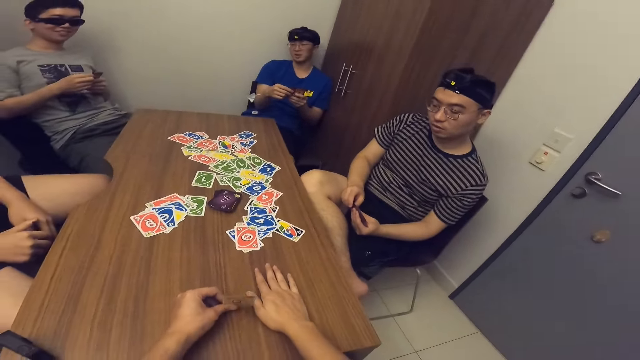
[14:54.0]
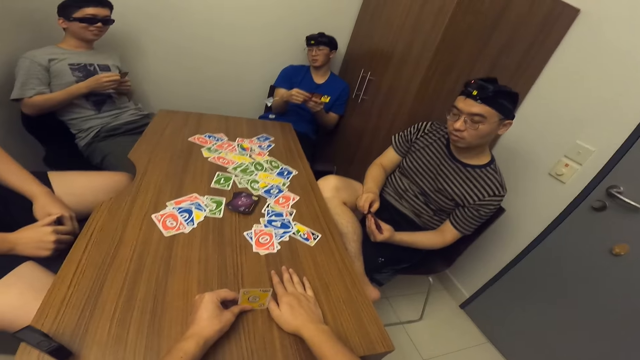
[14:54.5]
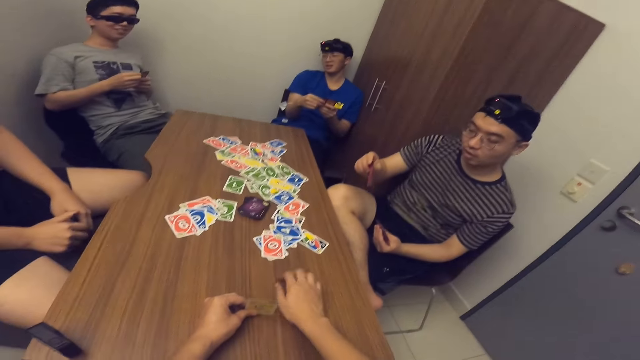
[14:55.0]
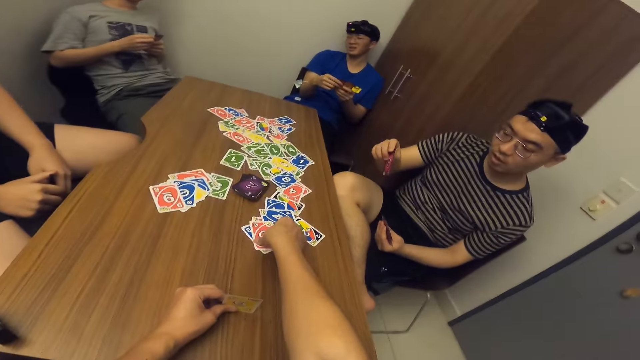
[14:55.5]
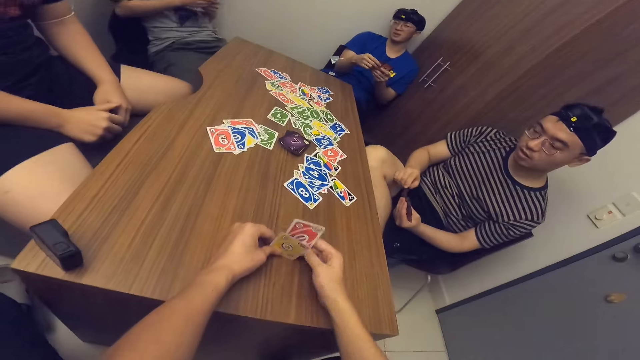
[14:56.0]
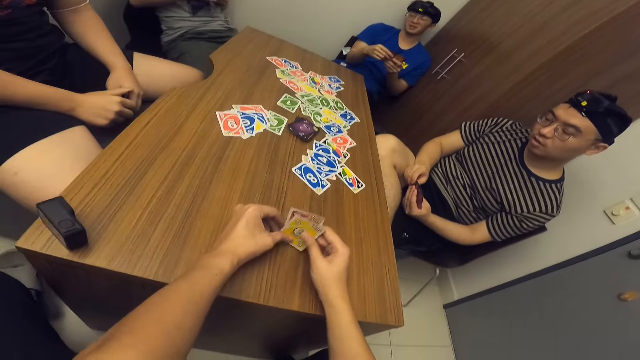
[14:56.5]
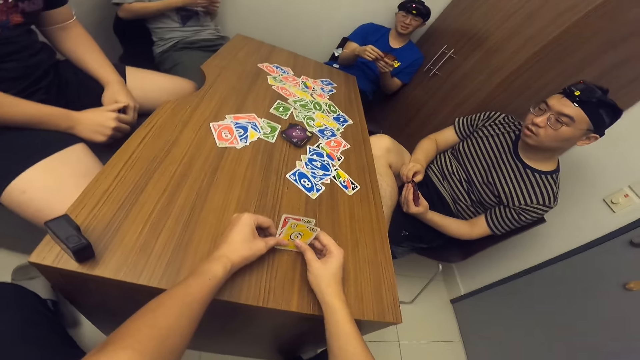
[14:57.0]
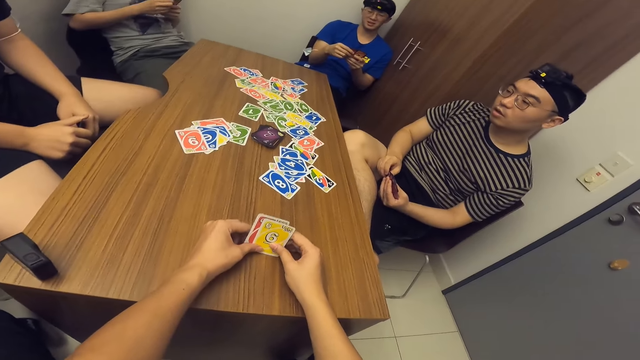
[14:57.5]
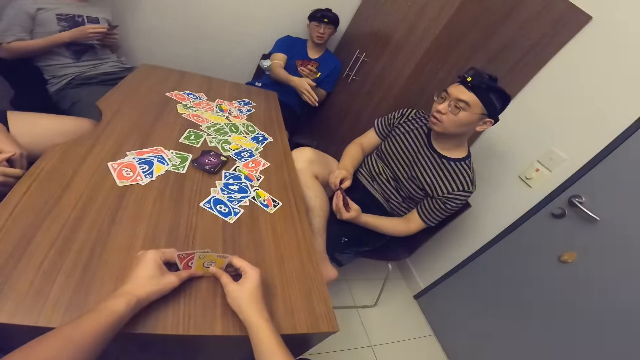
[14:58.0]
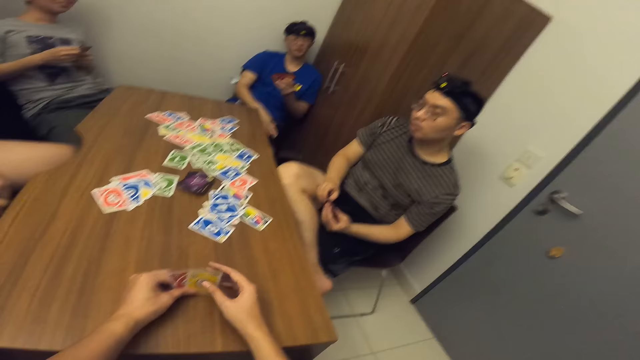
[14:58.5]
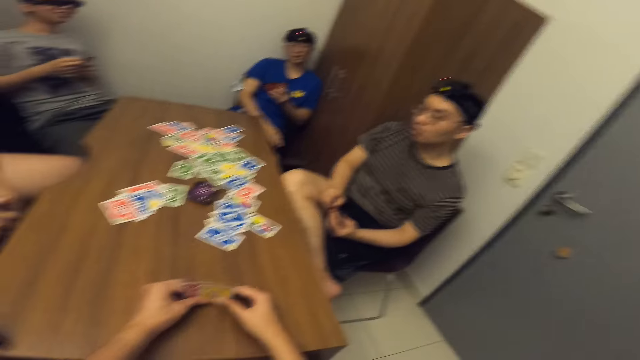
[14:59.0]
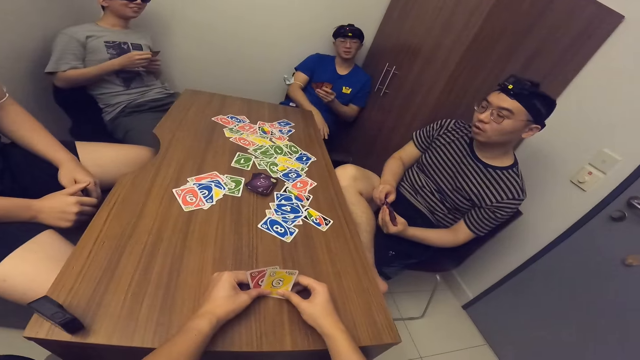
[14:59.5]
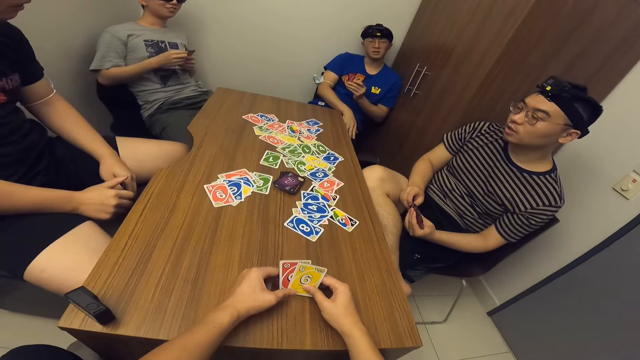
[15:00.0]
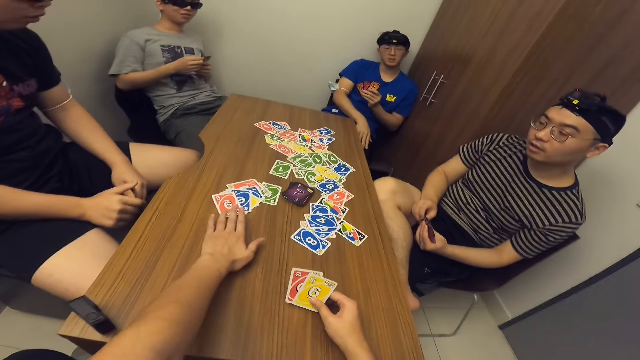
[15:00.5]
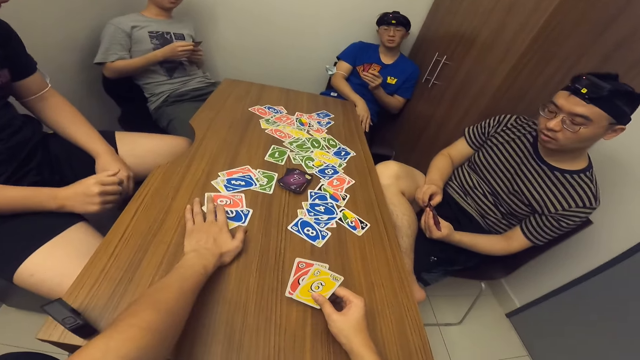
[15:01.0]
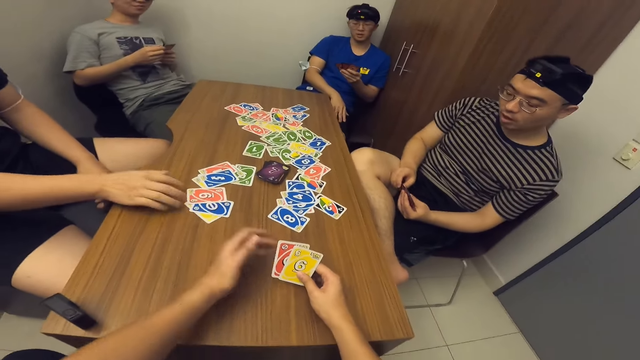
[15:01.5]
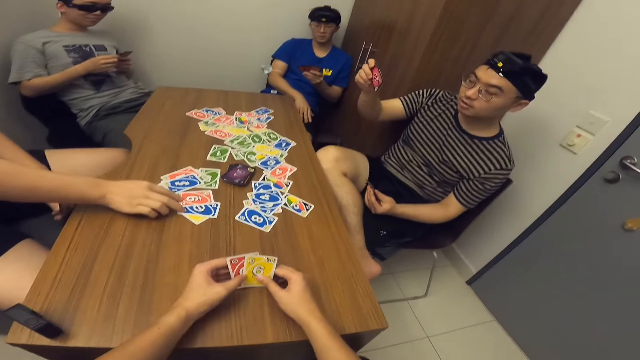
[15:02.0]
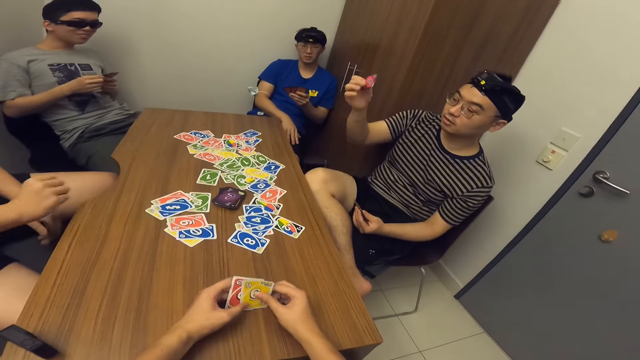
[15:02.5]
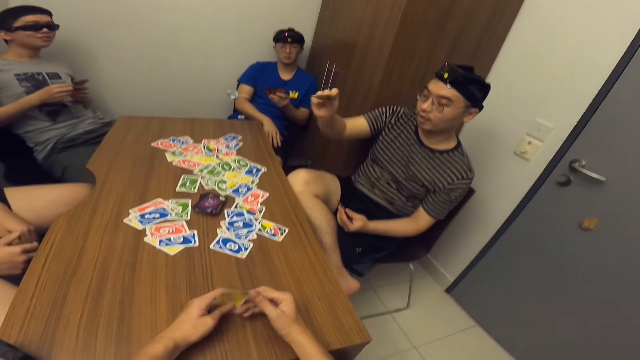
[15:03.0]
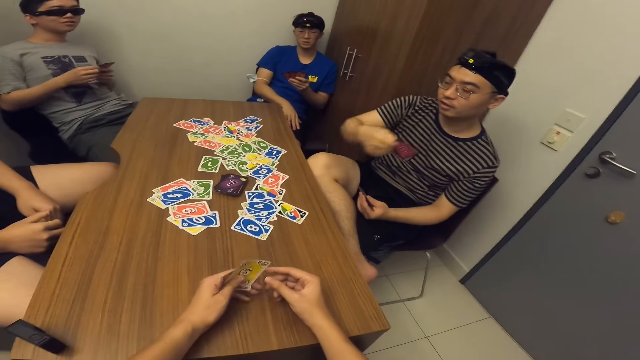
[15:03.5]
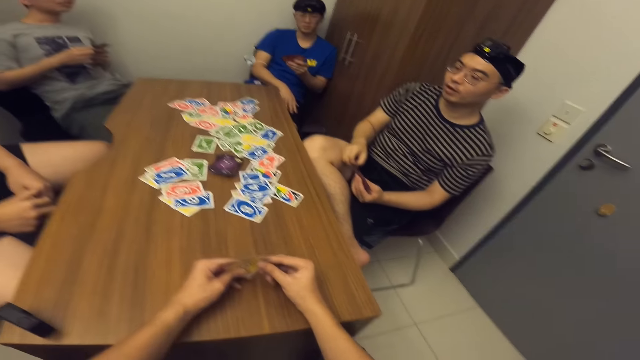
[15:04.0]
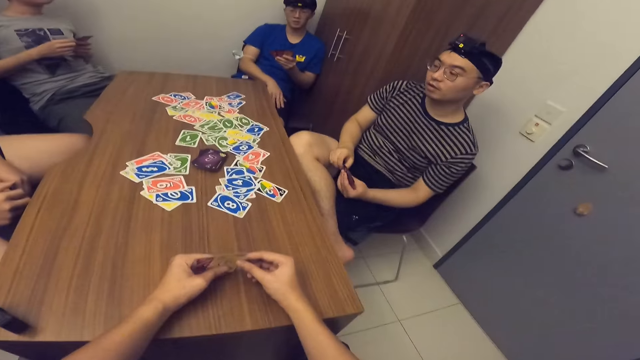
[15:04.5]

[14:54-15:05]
The camera wearer picks the card from the table with his right hand. He communicates with a man. He touches some cards on the table with his left hand. The man moves the cards with his right hand.

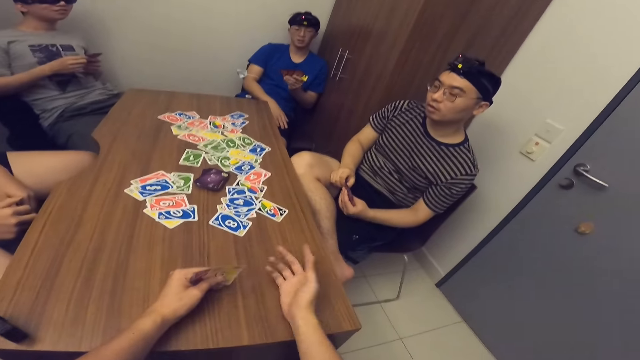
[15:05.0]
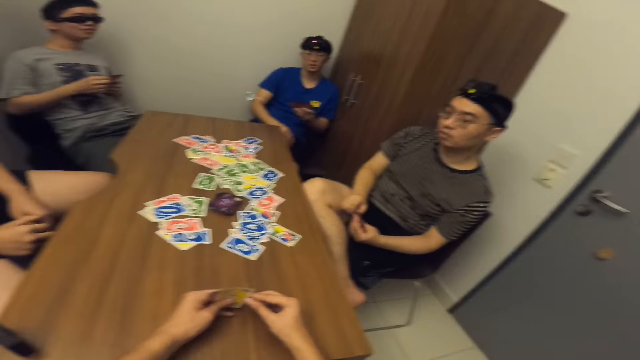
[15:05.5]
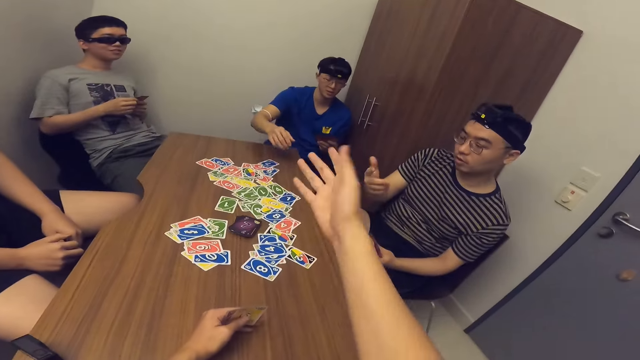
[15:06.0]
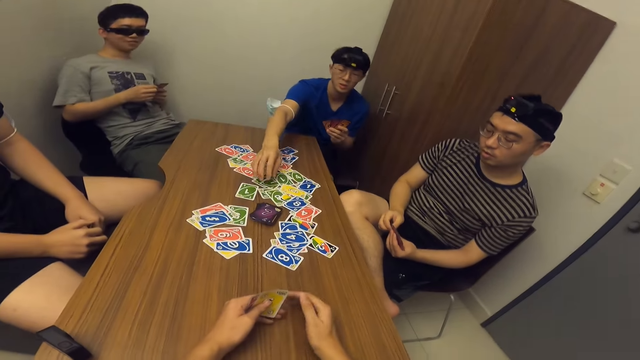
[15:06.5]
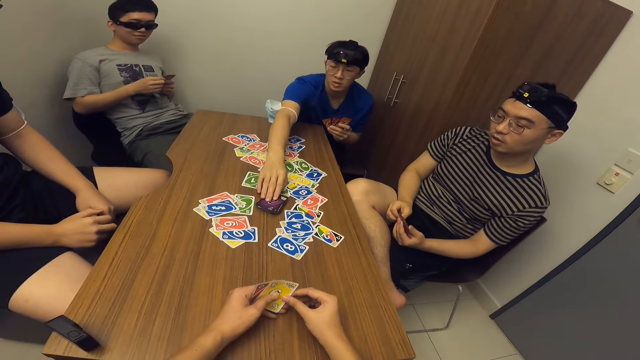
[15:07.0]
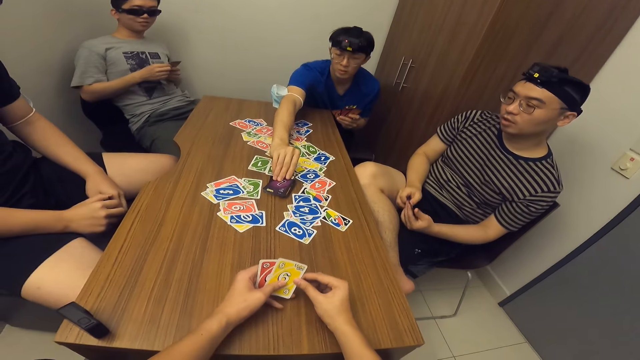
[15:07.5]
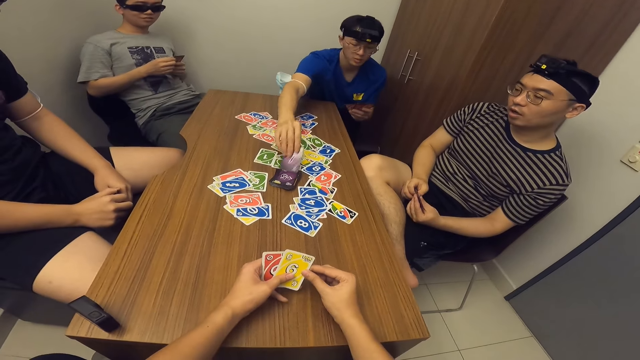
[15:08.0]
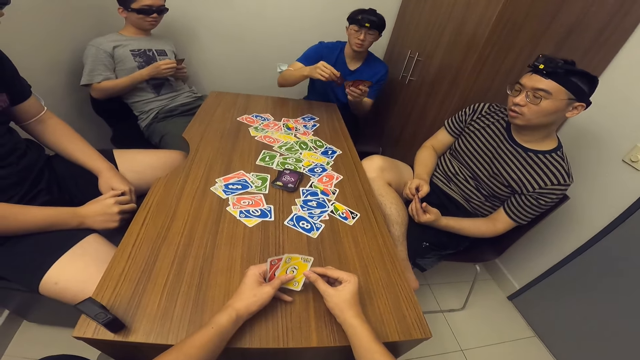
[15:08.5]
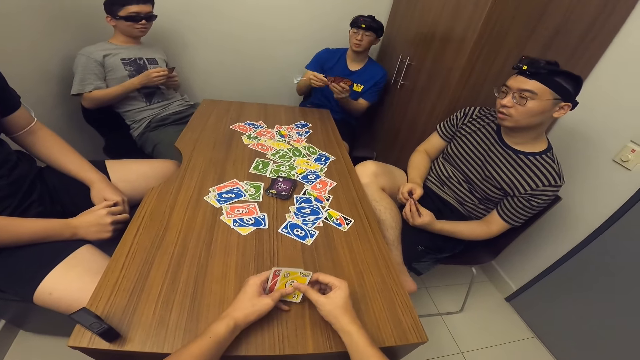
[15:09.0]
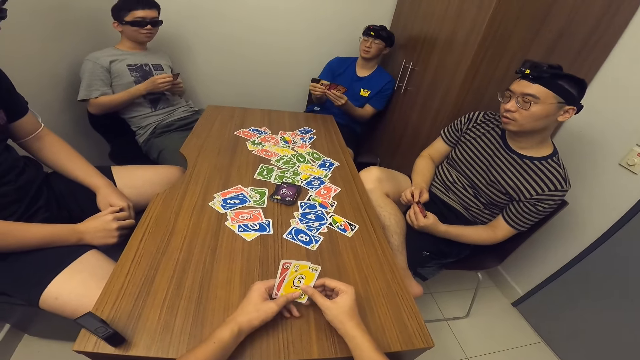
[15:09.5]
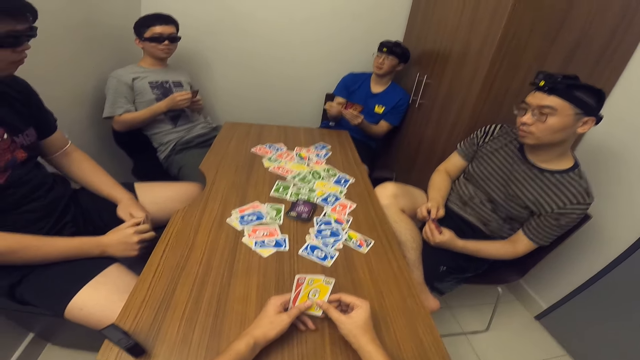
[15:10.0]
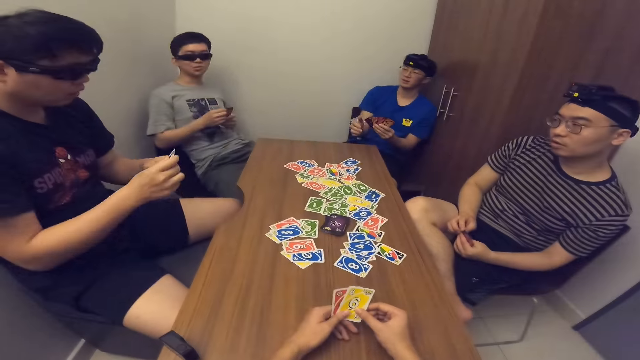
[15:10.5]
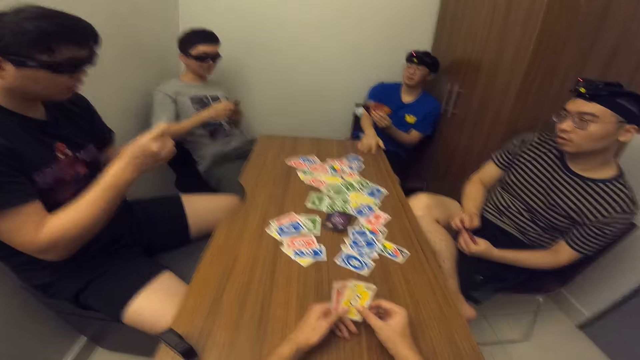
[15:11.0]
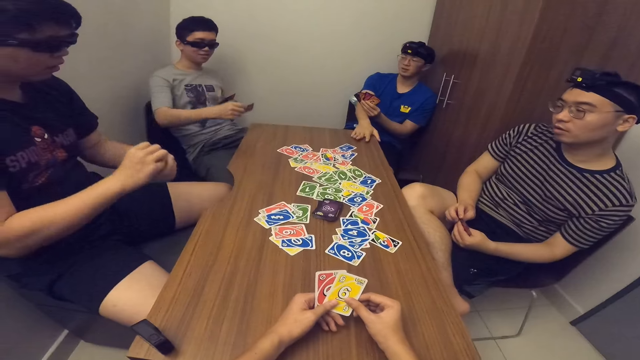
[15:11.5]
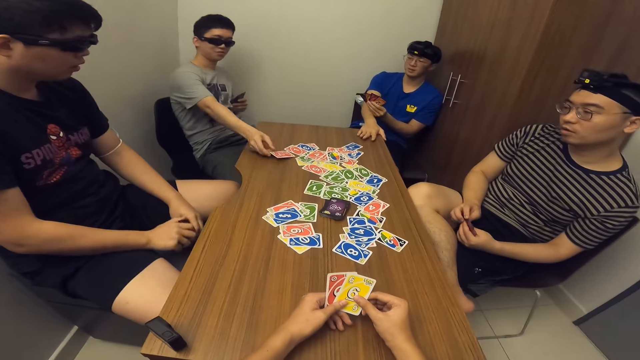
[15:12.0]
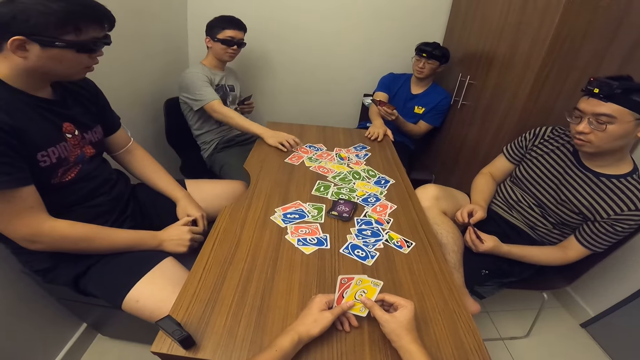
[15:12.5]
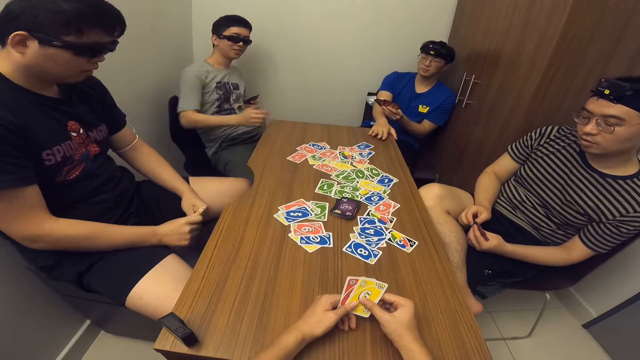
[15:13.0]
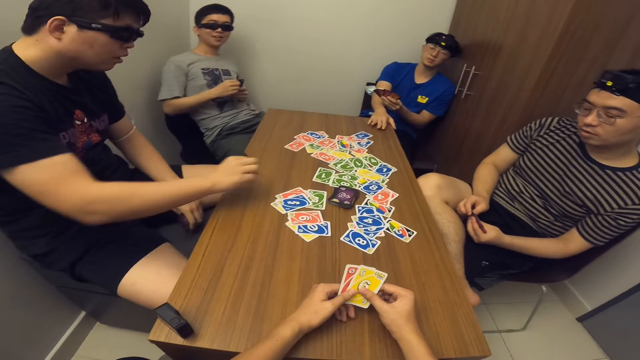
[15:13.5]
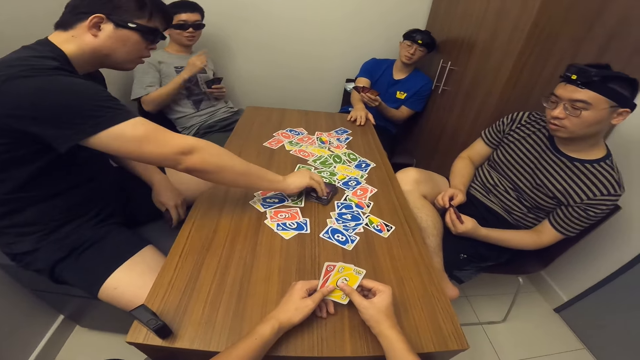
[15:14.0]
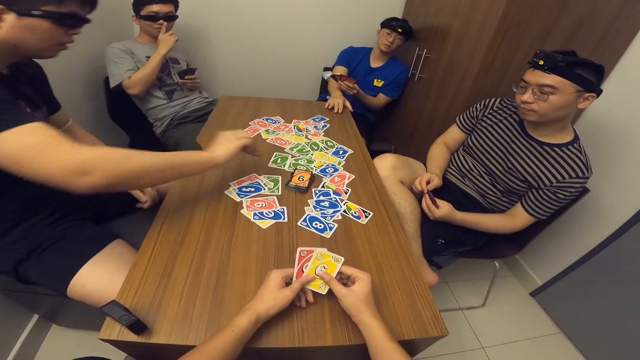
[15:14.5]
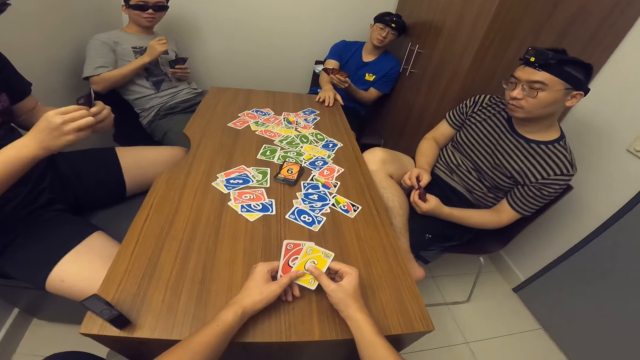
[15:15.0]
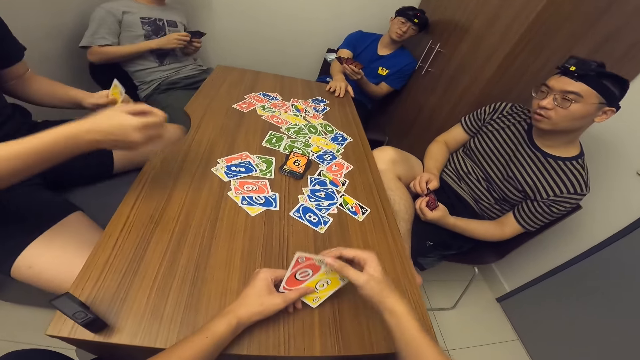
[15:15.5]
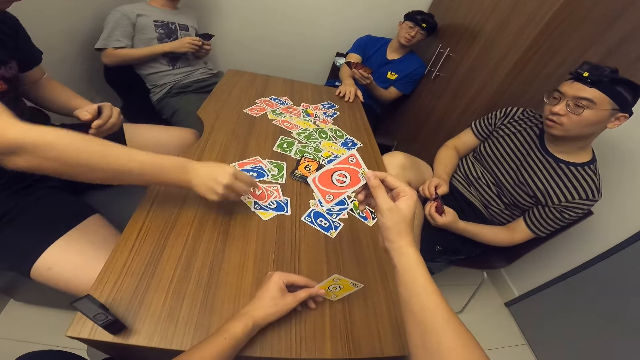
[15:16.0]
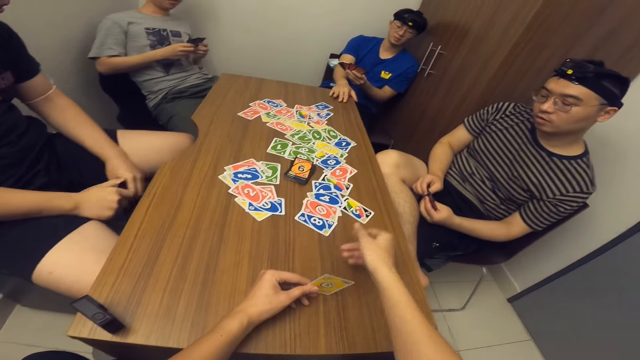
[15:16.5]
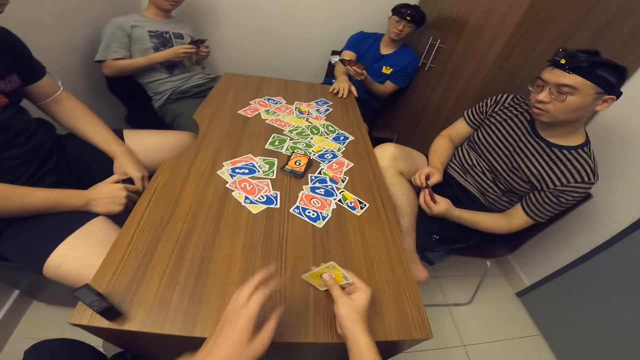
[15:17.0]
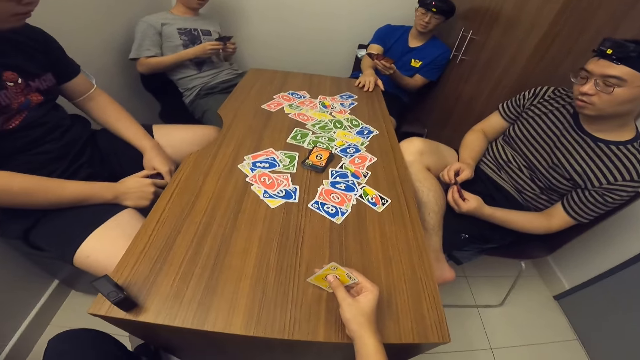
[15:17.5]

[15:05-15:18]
A man picks a card from the deck of cards on the table with his right hand. Another man drops a card on the table with his right hand. A third man picks up a card. A fourth man touches a card on the deck of cards on the table with his right hand and drops a card on the table with his right hand. The camera wearer drops a card on the table with his right hand. The third man picks up a card.
